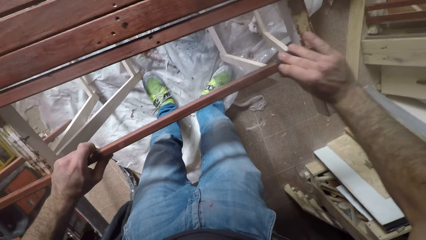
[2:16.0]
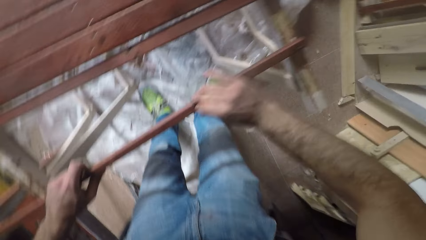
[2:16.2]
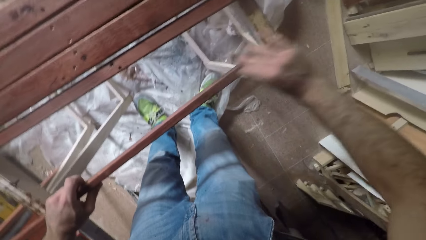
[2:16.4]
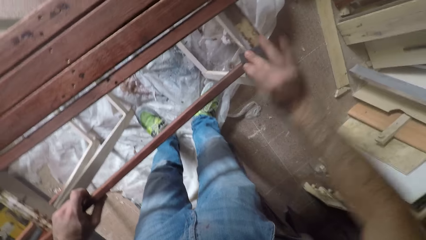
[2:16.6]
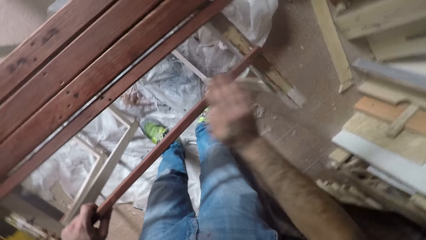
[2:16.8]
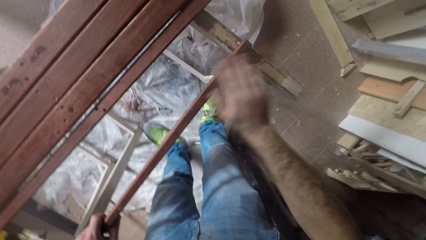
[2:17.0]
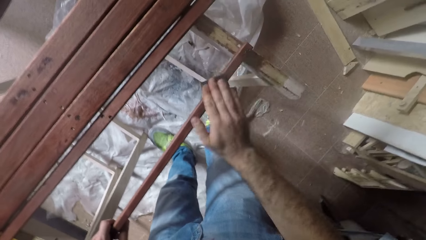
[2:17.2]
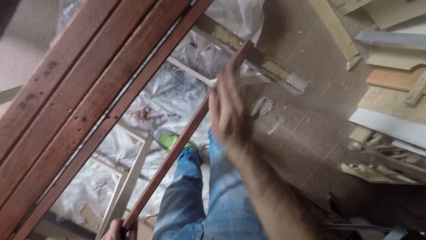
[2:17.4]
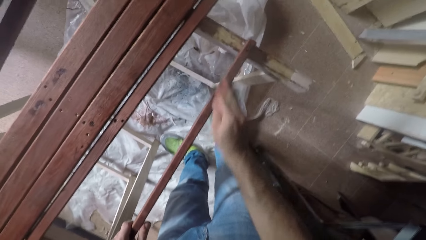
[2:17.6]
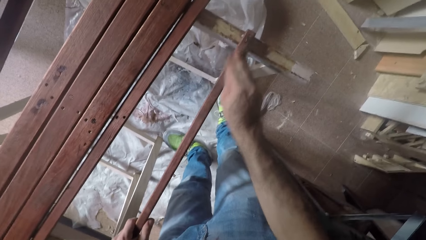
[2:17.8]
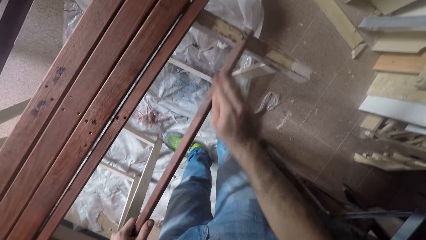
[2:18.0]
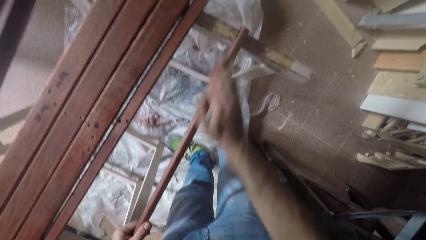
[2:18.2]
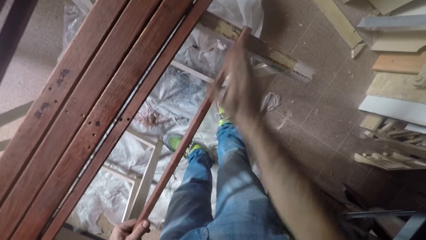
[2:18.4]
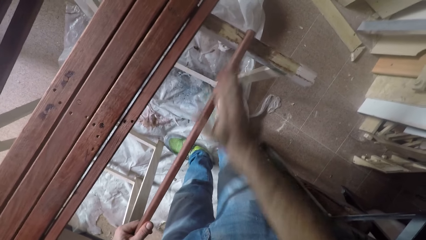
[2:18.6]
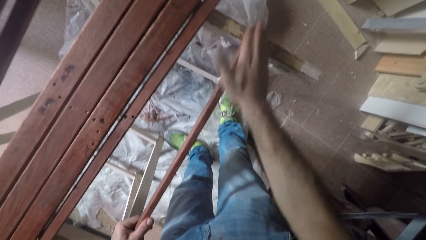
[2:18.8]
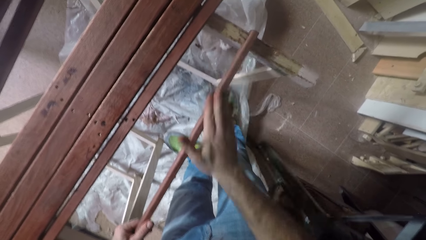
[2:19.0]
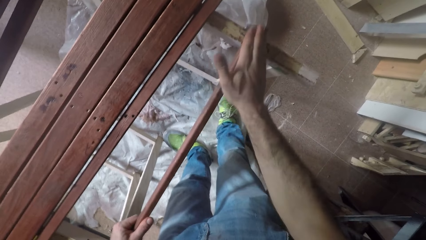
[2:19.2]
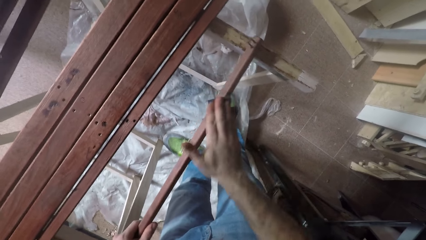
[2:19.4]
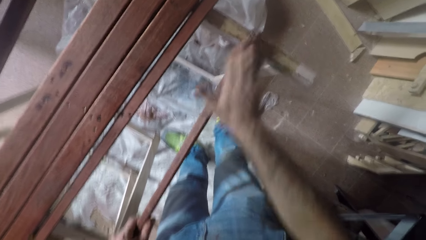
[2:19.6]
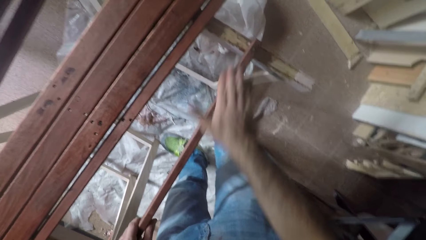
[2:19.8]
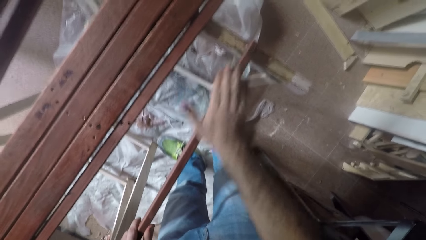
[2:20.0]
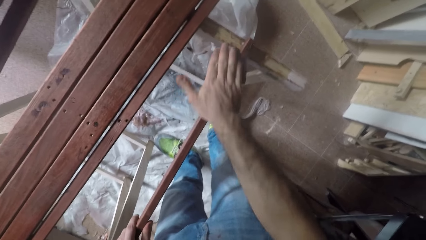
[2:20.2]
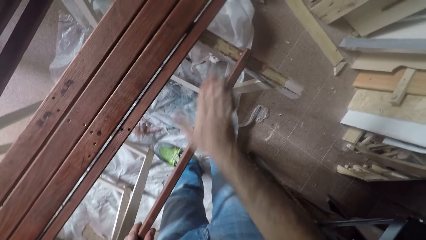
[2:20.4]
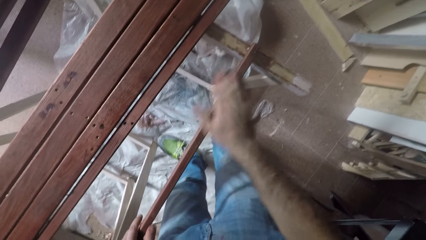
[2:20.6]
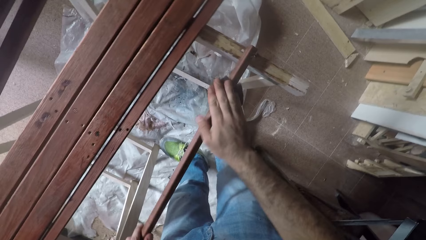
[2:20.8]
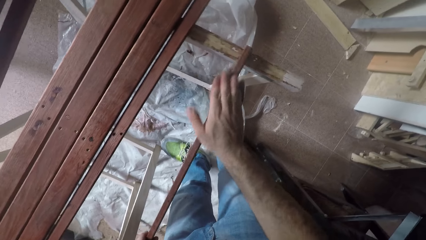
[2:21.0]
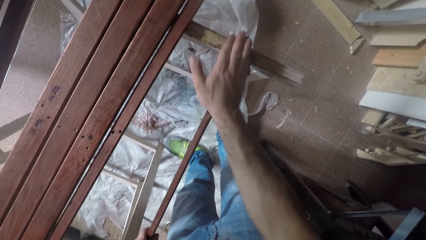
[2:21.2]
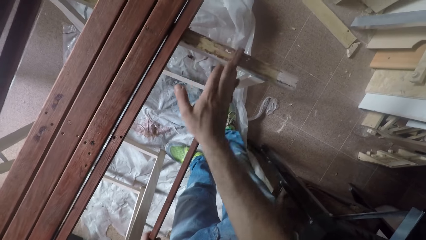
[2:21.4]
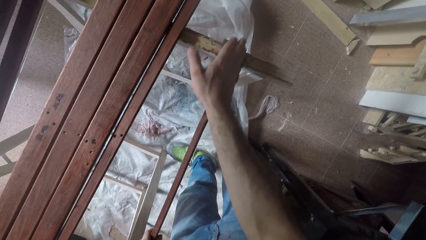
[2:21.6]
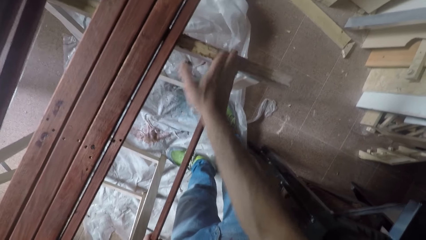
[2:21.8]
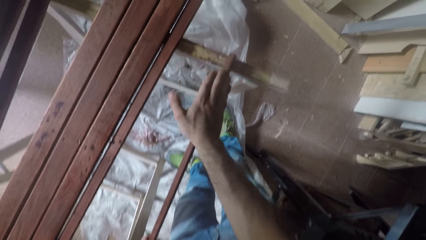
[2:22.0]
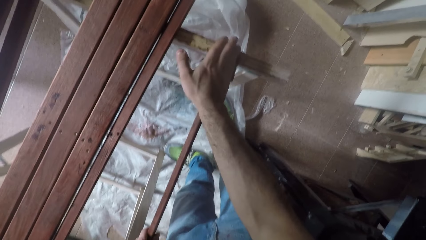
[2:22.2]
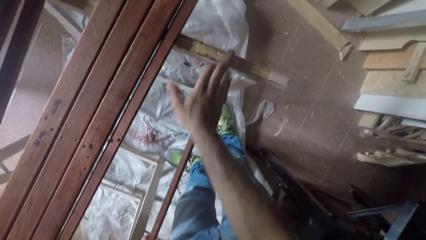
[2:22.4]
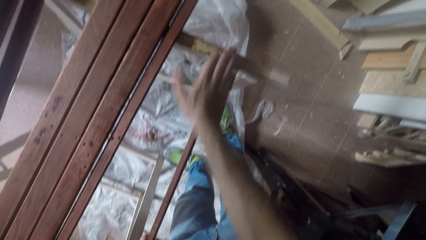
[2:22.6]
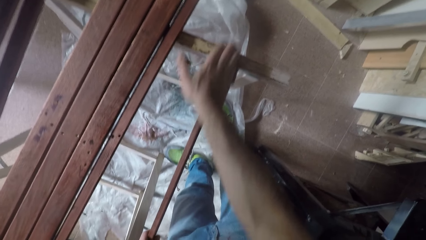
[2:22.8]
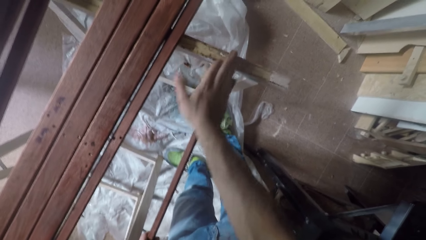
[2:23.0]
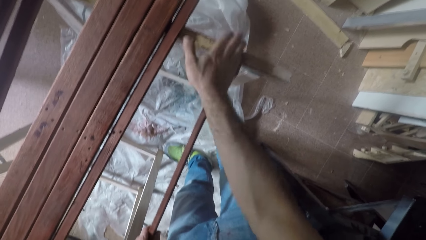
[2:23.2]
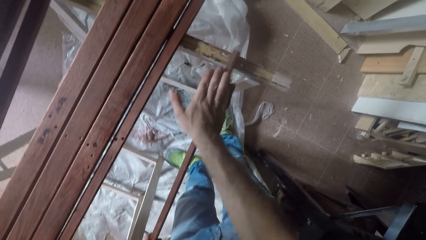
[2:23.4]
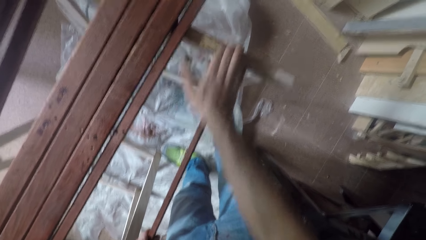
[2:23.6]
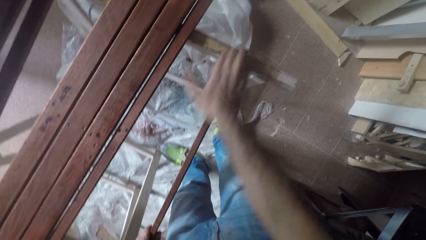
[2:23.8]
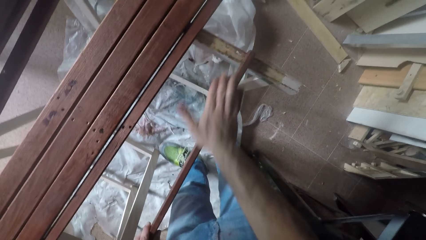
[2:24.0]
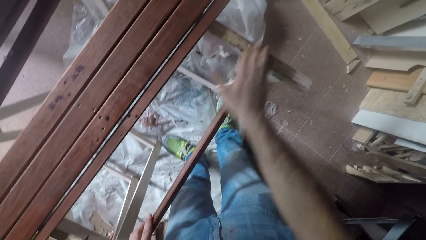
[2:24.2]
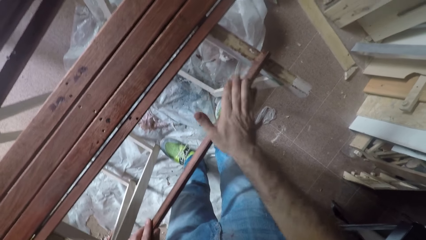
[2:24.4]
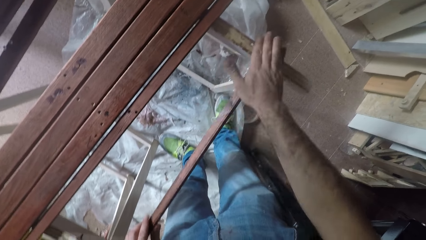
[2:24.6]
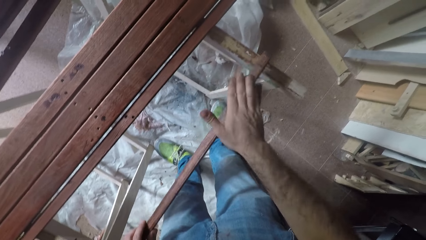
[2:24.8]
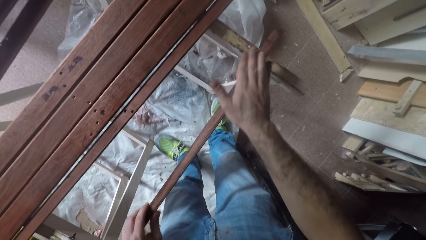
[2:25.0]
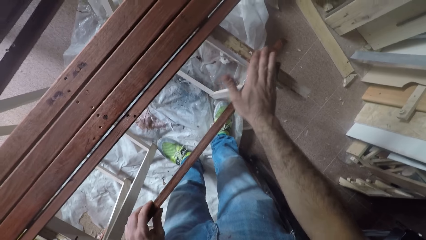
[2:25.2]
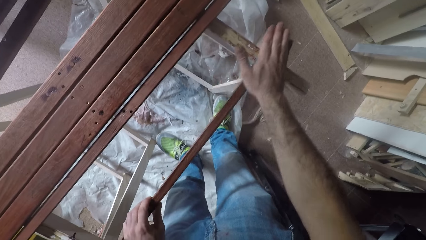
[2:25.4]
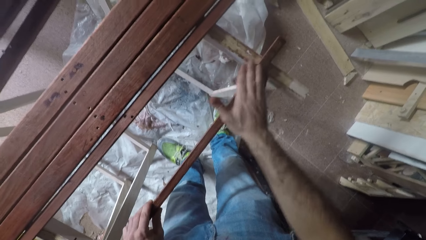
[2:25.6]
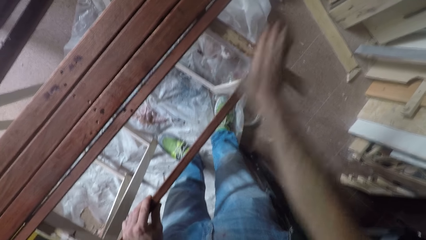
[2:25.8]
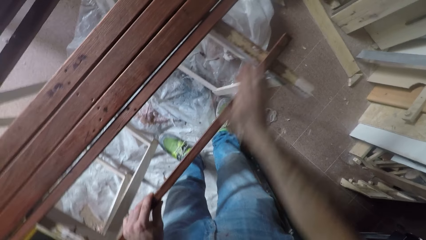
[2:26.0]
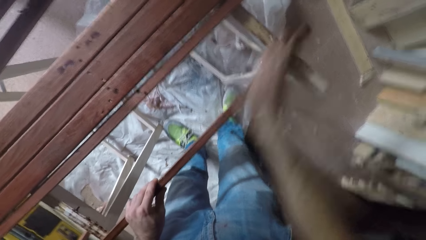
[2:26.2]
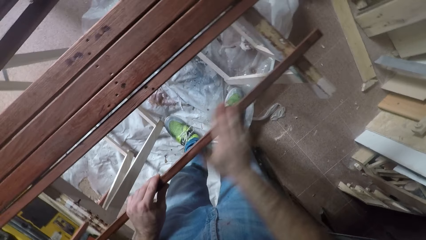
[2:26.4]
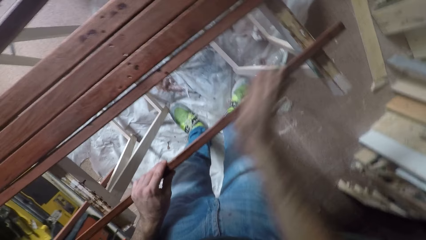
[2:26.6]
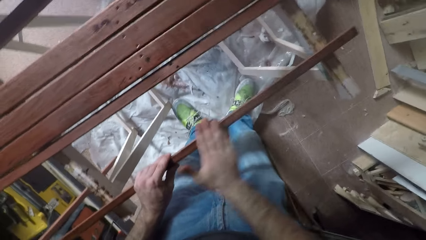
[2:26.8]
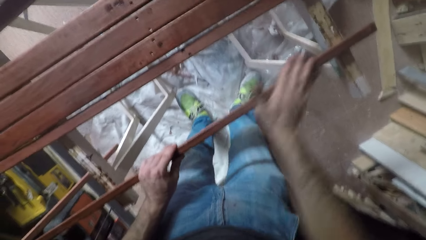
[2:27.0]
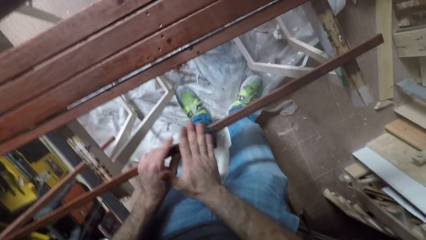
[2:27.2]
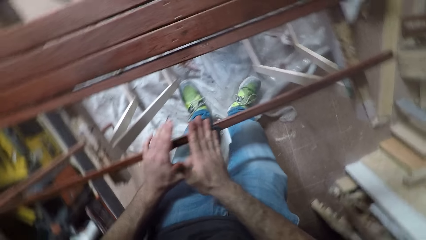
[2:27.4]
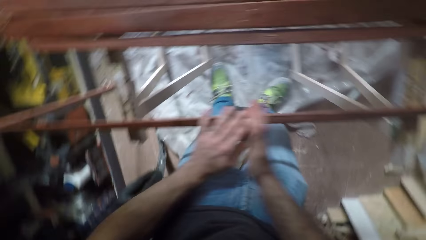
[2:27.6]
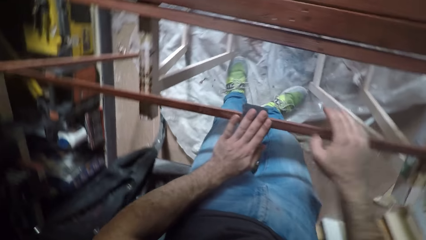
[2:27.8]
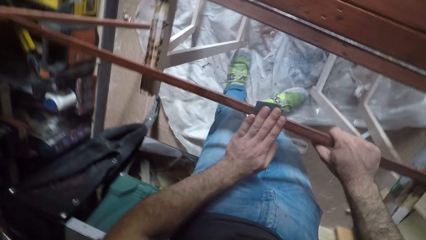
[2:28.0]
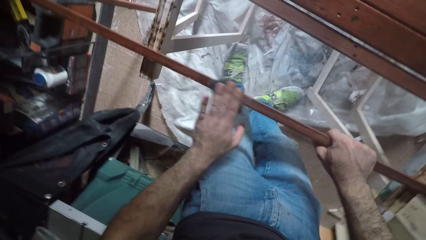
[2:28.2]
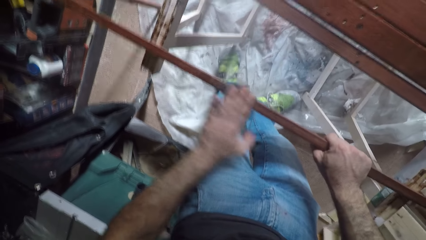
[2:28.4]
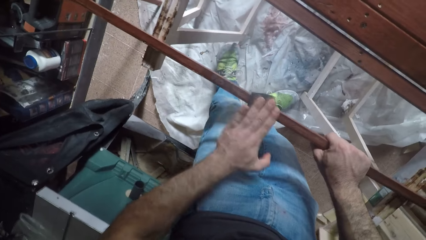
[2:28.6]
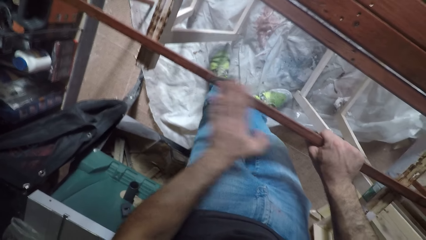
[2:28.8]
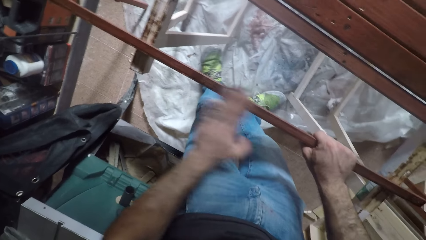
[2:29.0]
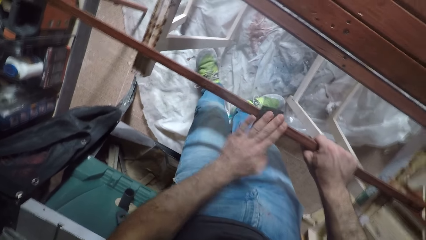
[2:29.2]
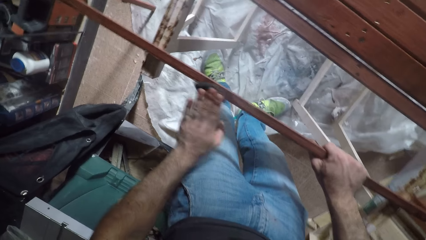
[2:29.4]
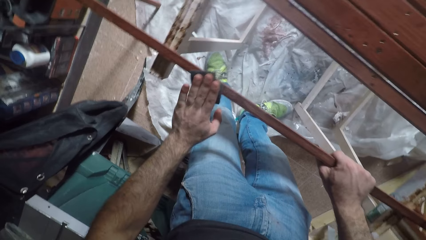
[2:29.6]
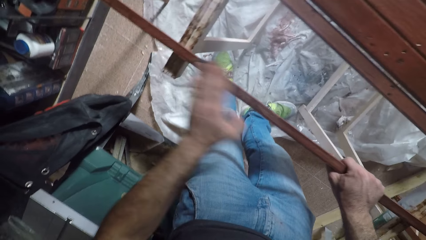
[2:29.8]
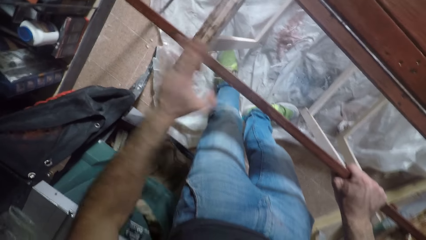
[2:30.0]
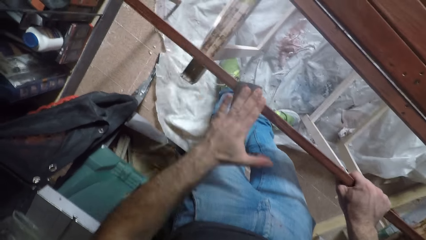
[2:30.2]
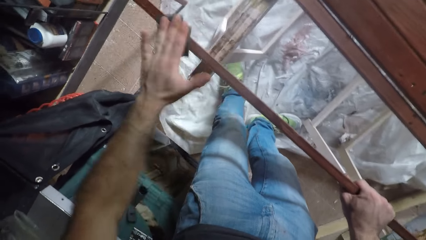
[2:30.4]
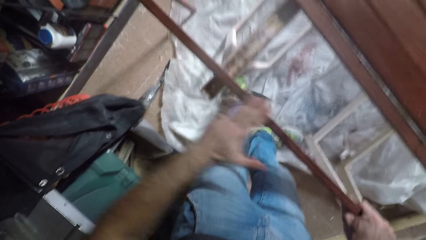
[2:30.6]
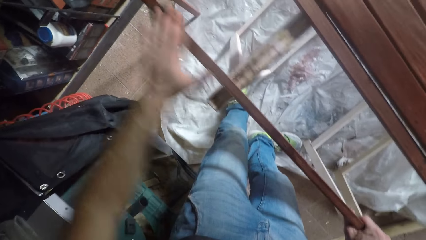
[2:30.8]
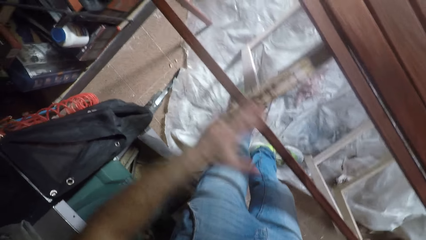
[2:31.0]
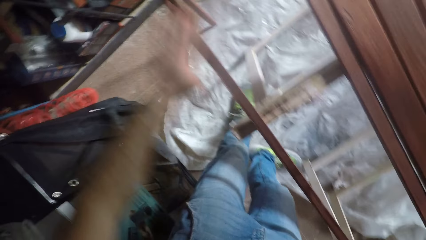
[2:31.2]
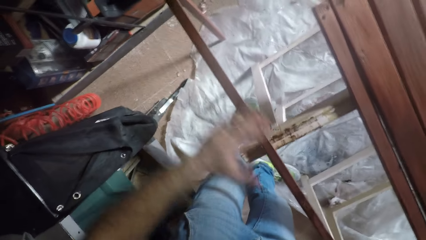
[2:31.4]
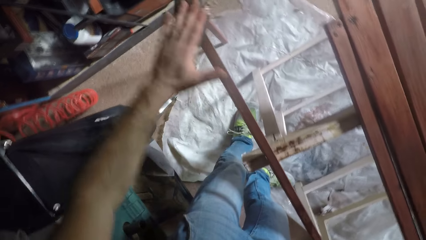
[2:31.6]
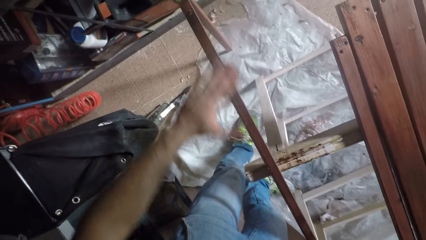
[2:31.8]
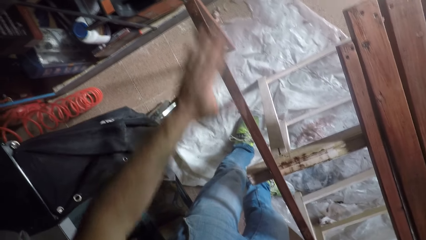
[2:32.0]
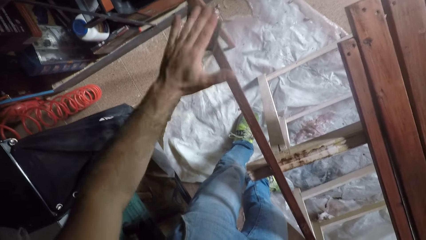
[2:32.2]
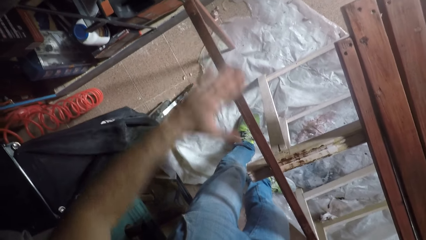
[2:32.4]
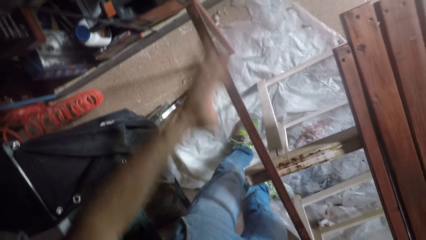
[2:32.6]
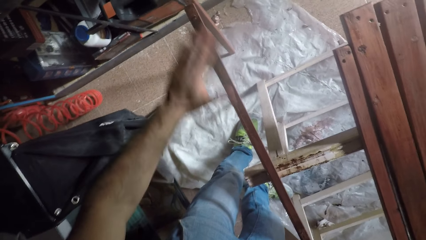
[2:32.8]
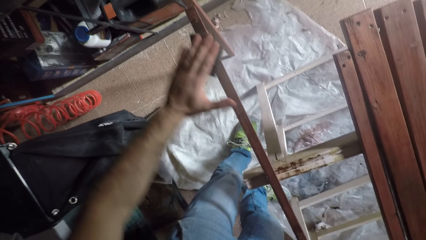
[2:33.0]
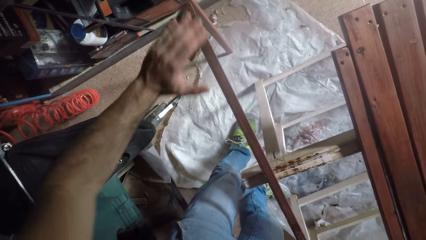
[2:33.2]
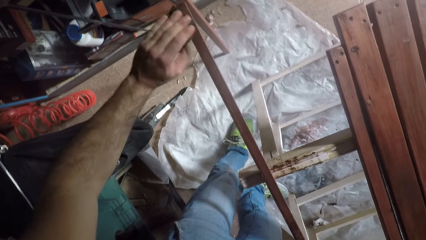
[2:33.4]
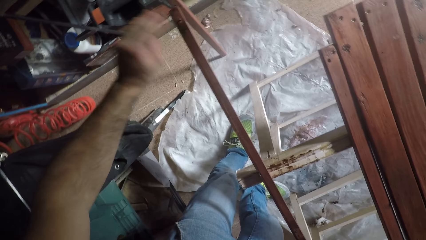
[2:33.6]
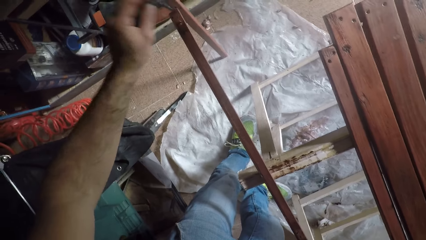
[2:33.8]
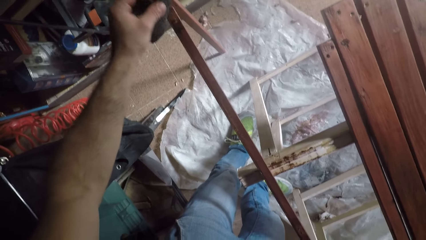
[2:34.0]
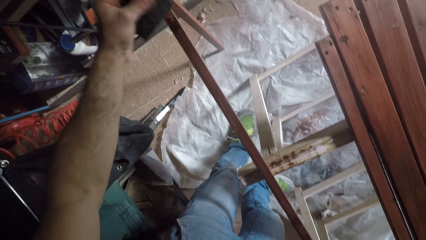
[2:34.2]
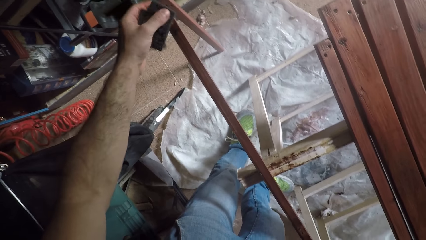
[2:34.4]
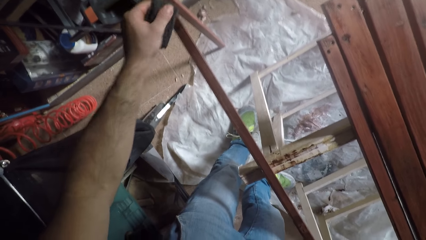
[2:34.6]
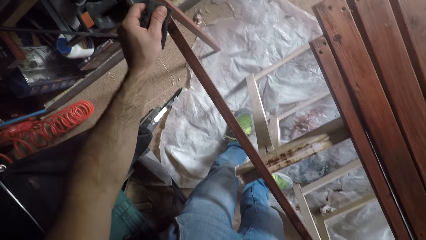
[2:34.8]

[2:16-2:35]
The camera wearer turns the wood.
